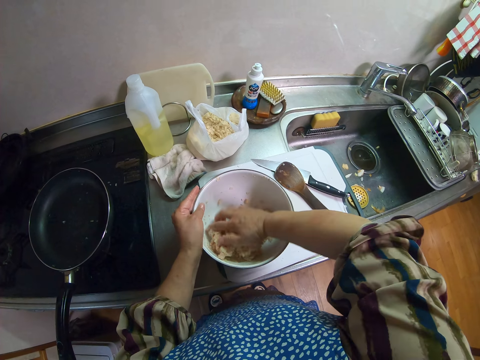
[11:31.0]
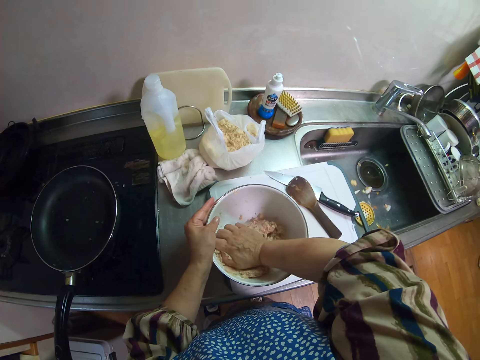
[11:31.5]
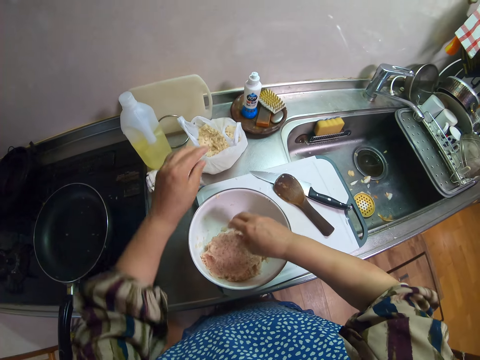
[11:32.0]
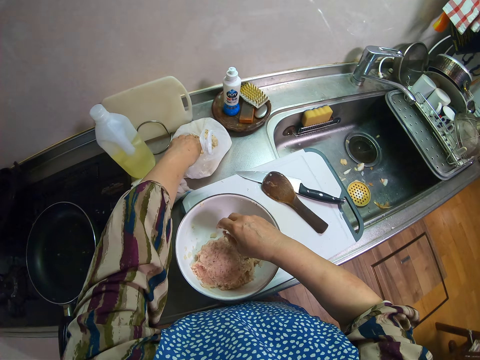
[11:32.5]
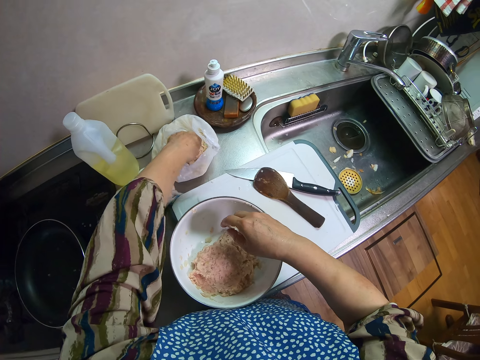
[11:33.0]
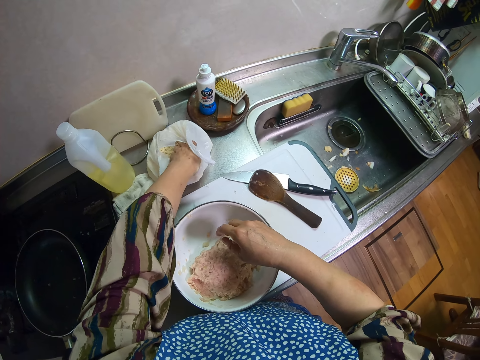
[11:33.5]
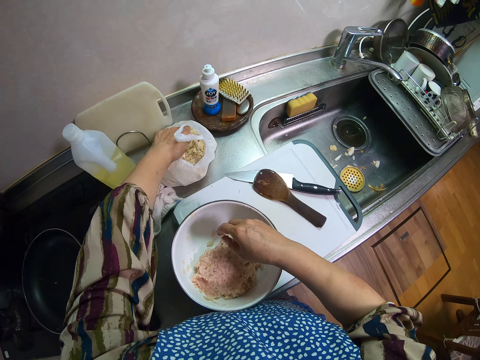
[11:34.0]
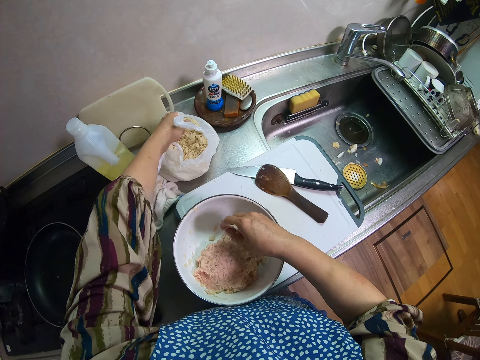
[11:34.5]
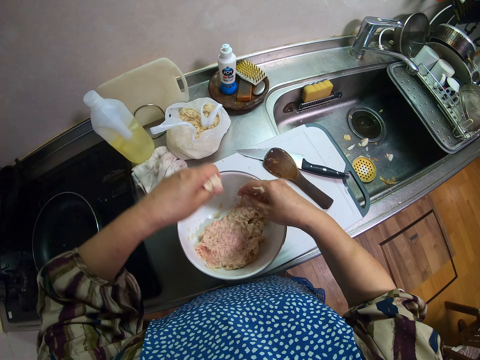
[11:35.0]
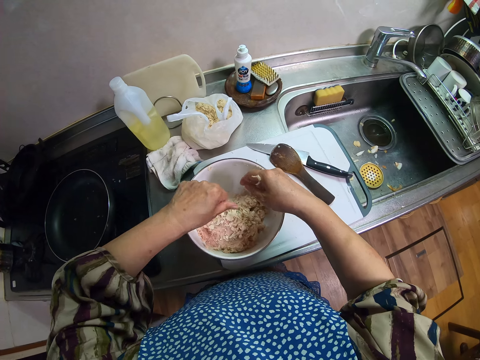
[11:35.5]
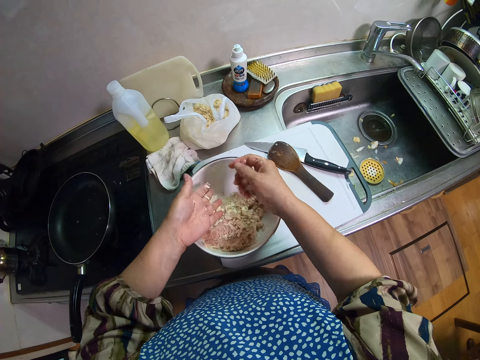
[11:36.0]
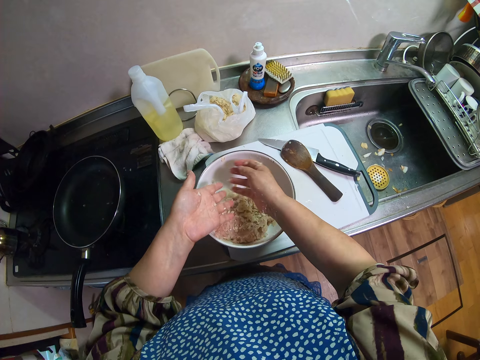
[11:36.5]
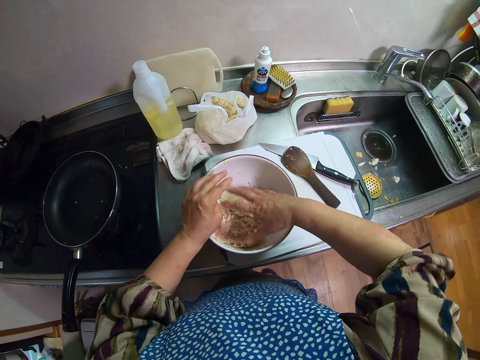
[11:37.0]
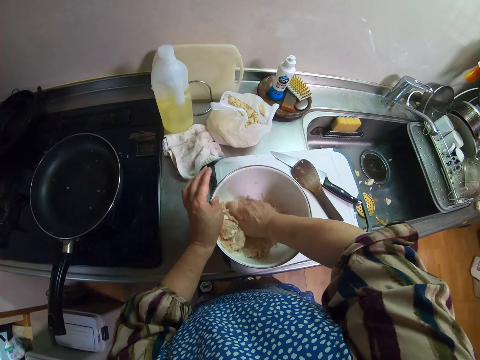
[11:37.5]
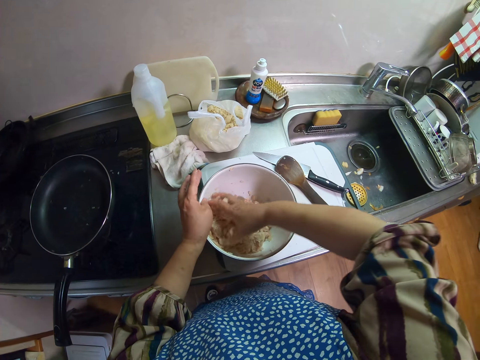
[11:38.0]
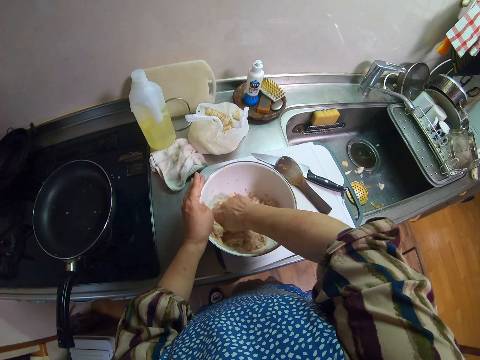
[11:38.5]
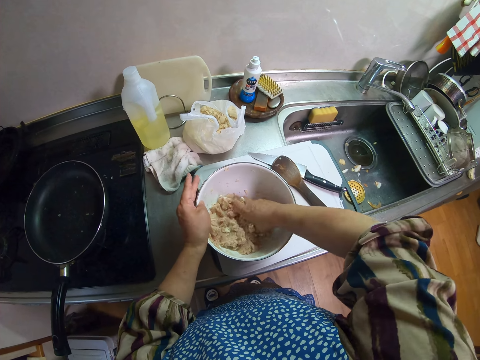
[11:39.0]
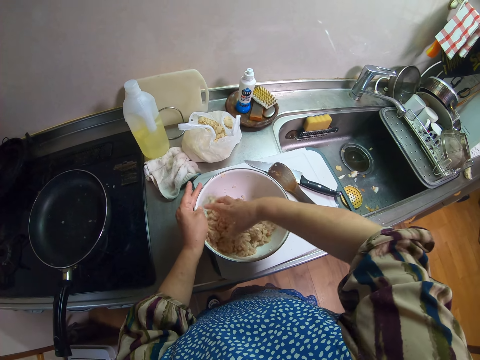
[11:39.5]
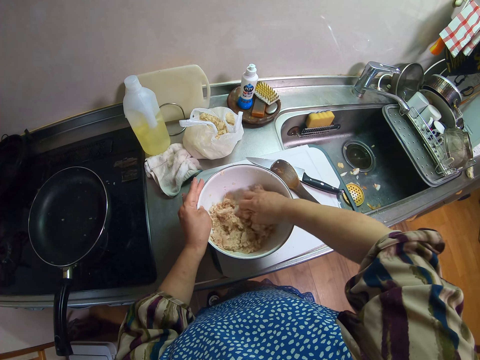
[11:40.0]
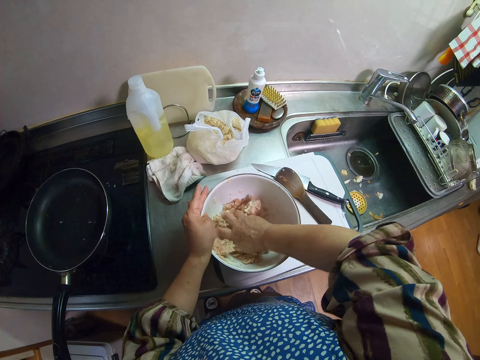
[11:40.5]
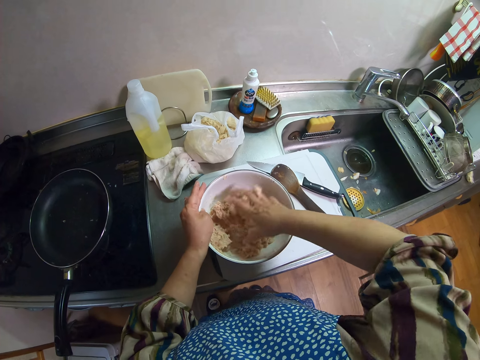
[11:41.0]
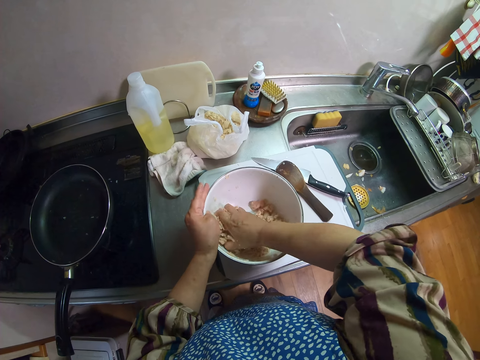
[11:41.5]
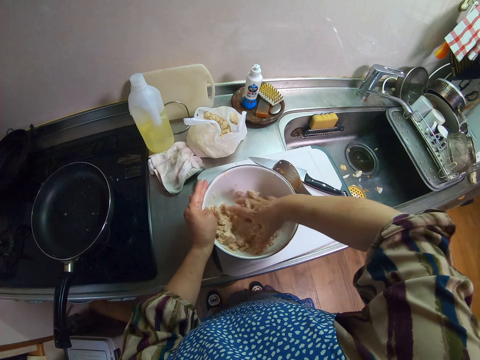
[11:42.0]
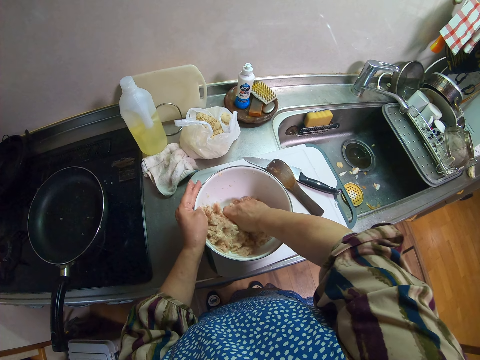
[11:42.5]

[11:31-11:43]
The camera wearer adds vegetables from the nylon into the bowl. She wipes her left palm with her right hand. She holds the bowl with her left hand. She continues to mix the vegetables with her right hand.
